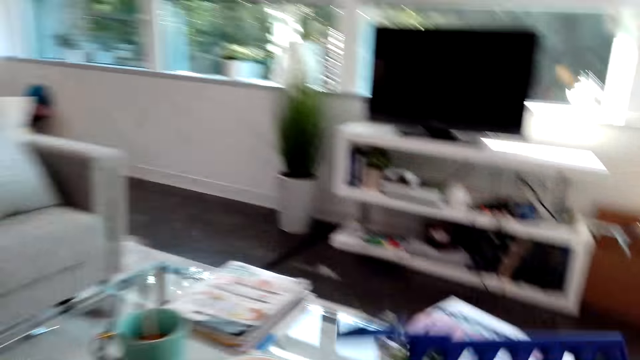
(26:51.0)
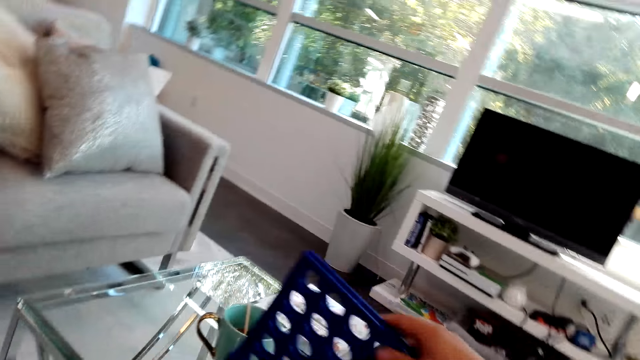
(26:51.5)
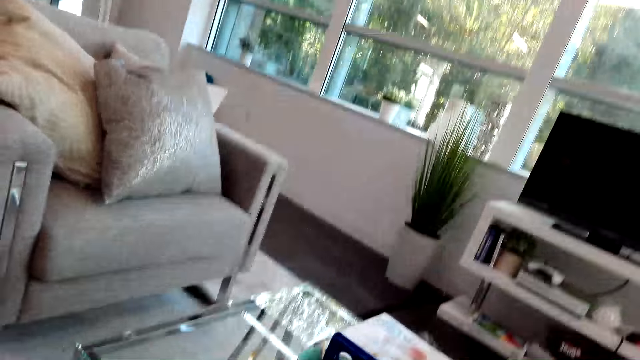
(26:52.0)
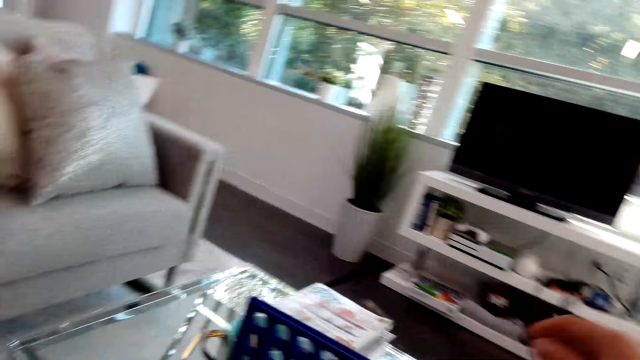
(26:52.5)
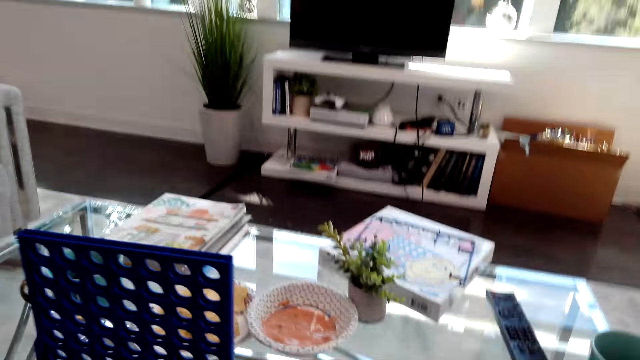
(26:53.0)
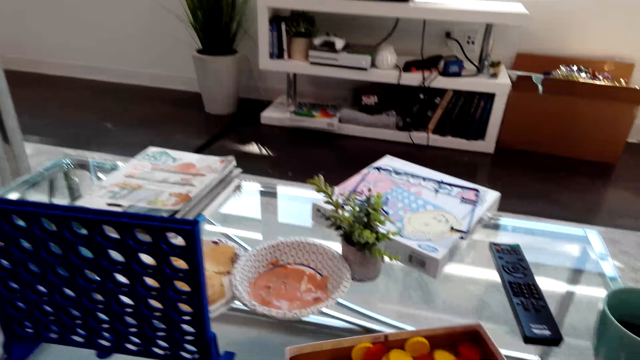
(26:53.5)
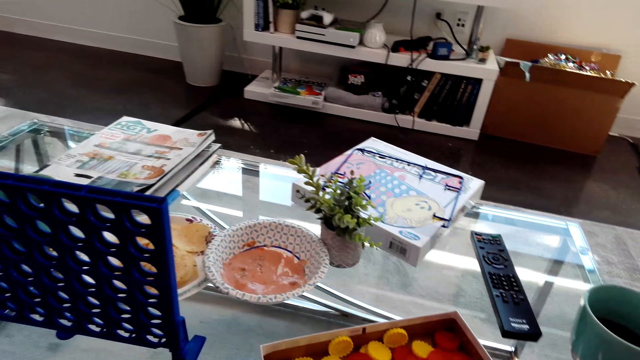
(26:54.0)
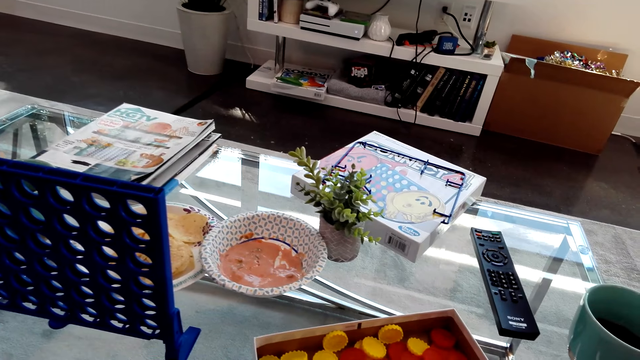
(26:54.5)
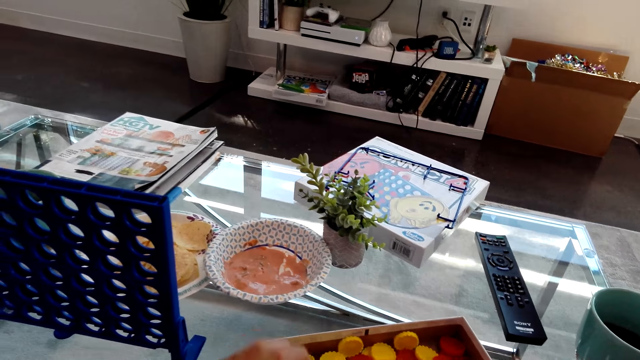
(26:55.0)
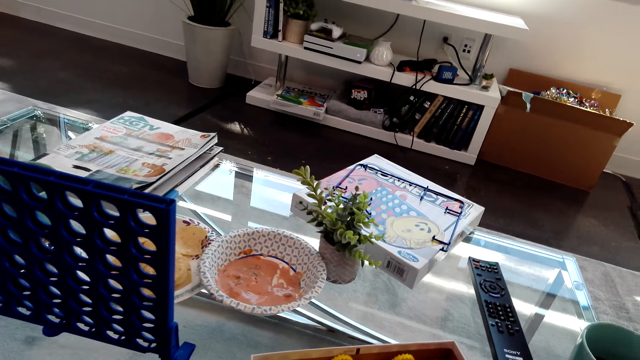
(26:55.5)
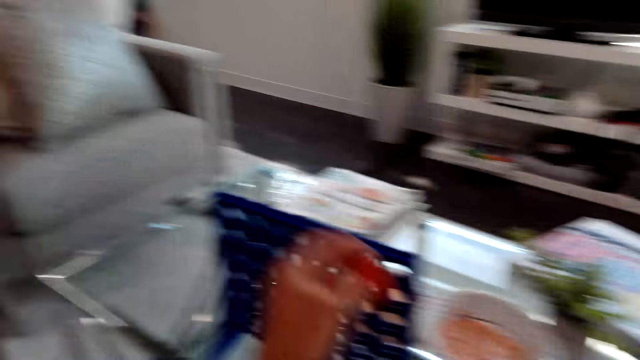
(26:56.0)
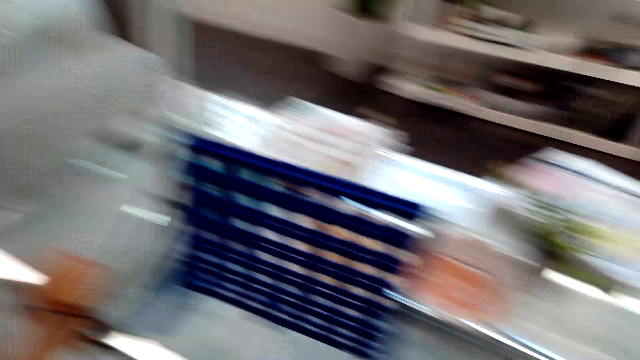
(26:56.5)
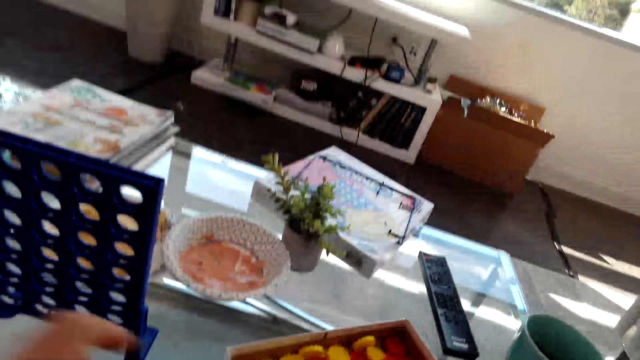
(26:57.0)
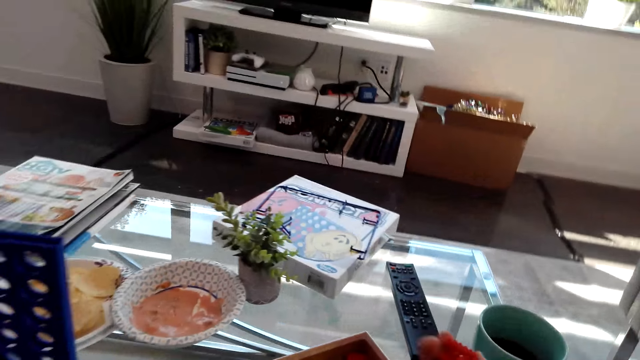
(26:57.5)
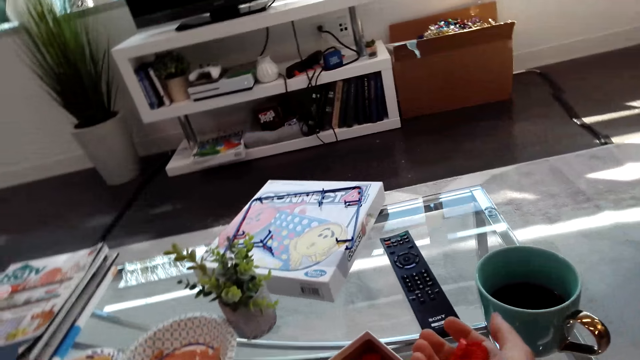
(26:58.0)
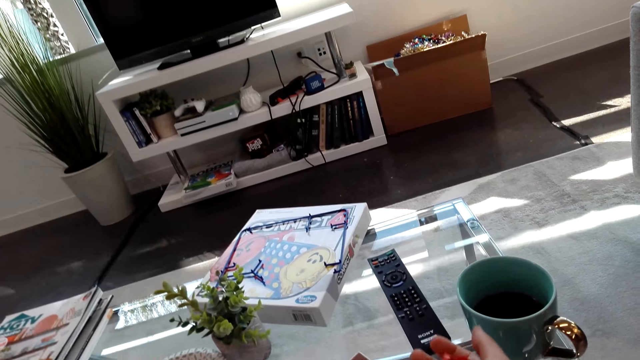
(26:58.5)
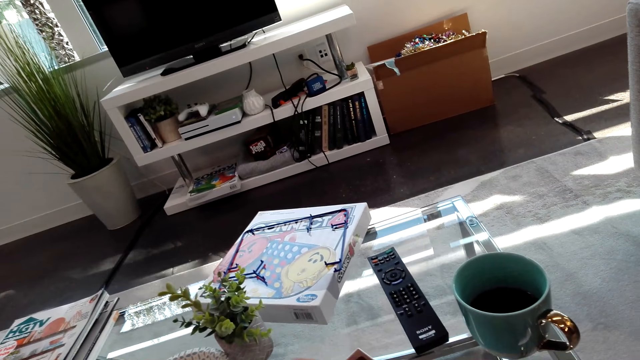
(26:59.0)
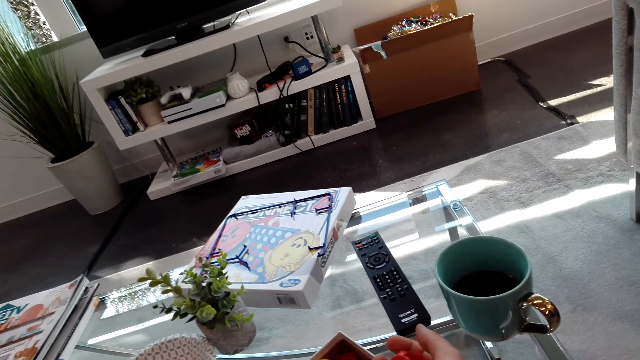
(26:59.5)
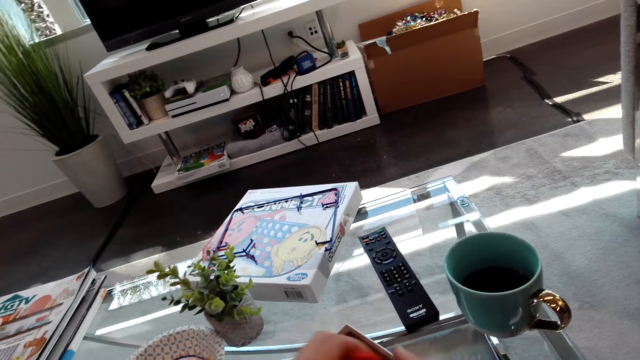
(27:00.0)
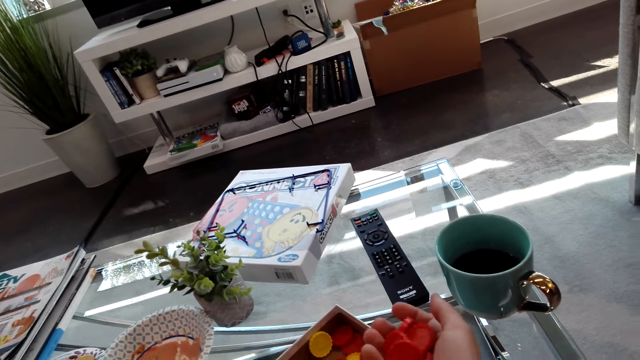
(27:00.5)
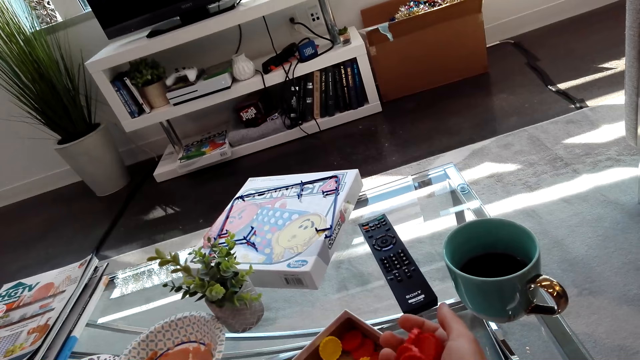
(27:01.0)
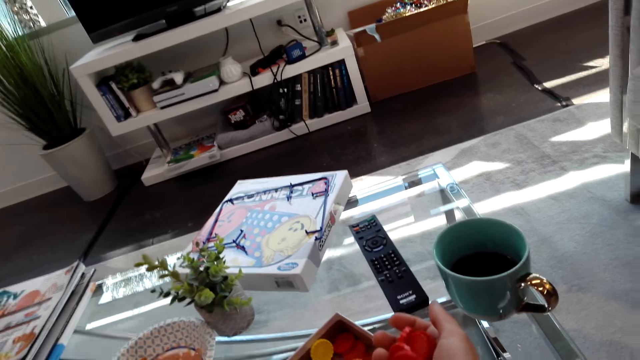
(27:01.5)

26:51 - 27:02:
The camera wearer puts the Connect 4 game board on the table. They pick Connect 4 game coins from the box, put the Connect 4 game coins on the table, and hold the Connect 4 game coins.

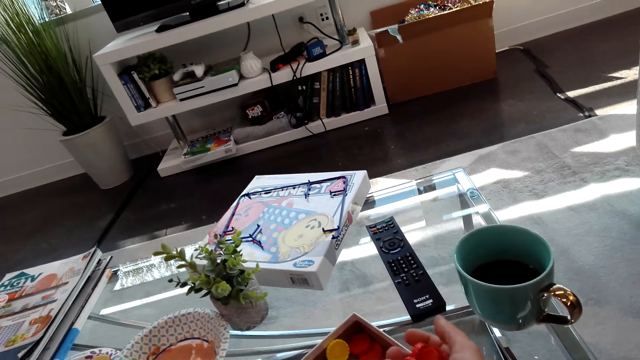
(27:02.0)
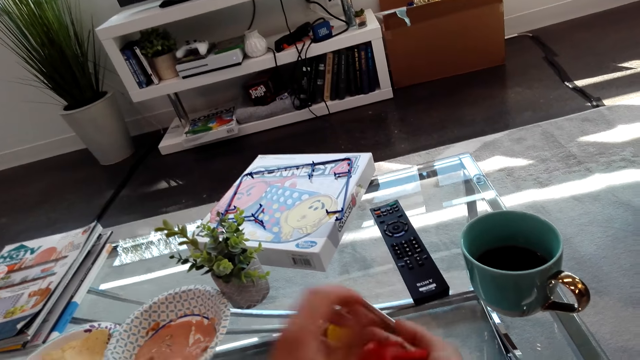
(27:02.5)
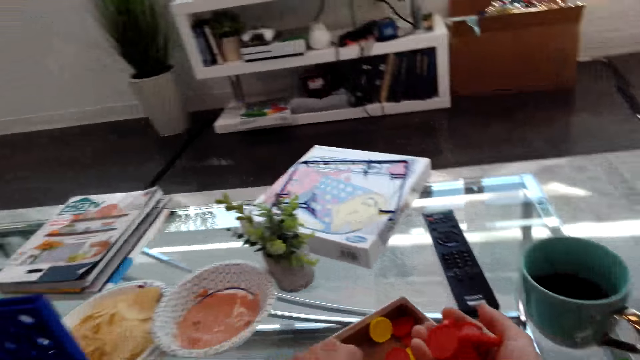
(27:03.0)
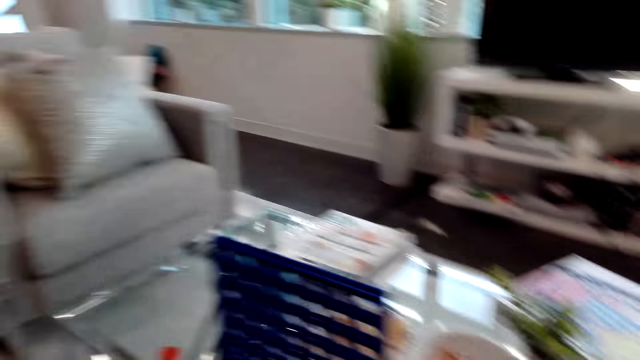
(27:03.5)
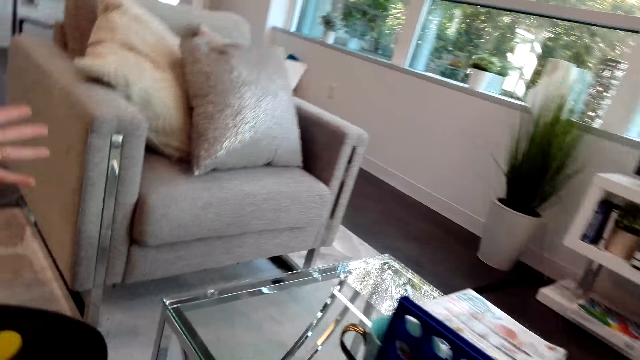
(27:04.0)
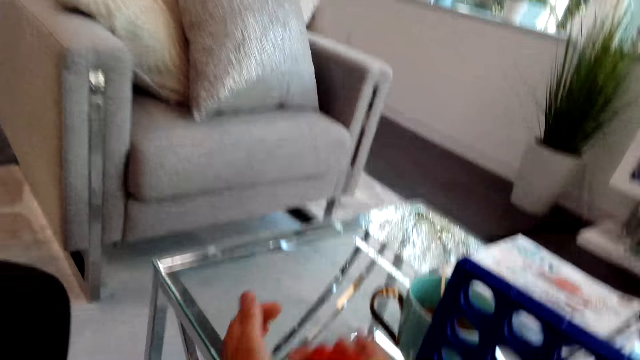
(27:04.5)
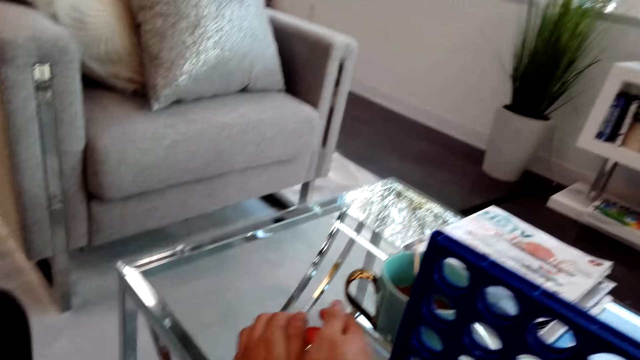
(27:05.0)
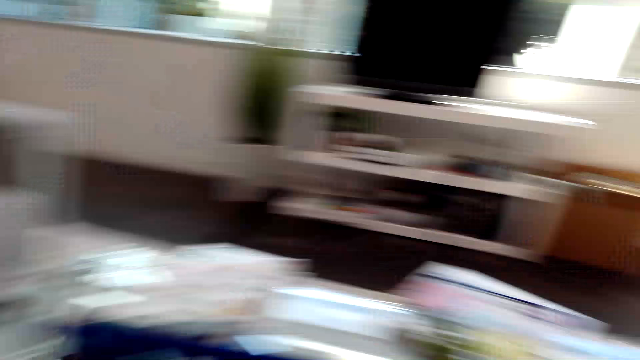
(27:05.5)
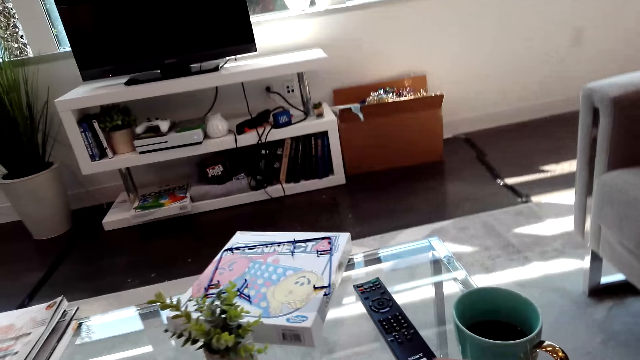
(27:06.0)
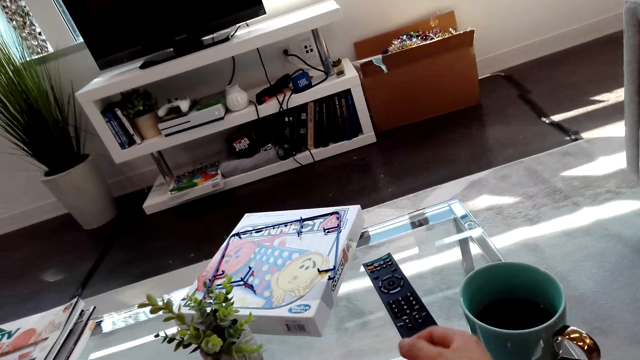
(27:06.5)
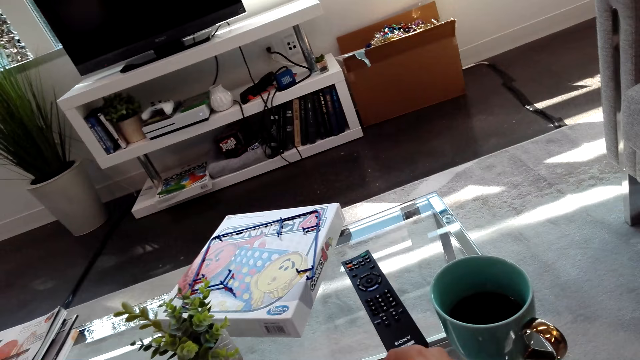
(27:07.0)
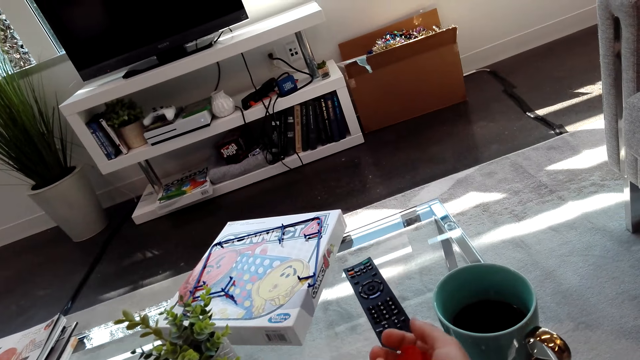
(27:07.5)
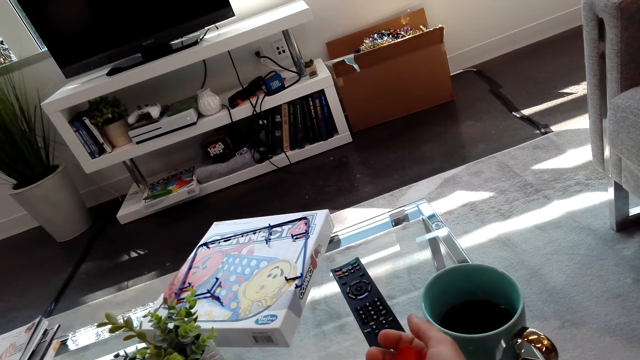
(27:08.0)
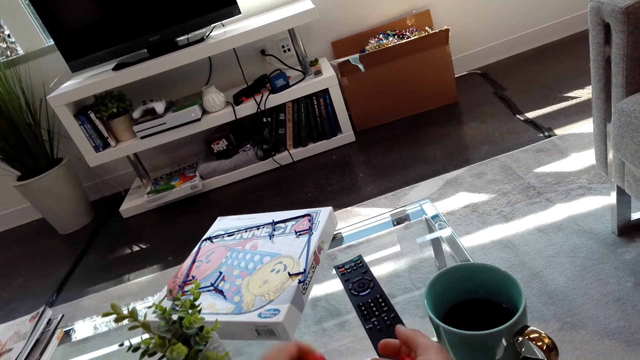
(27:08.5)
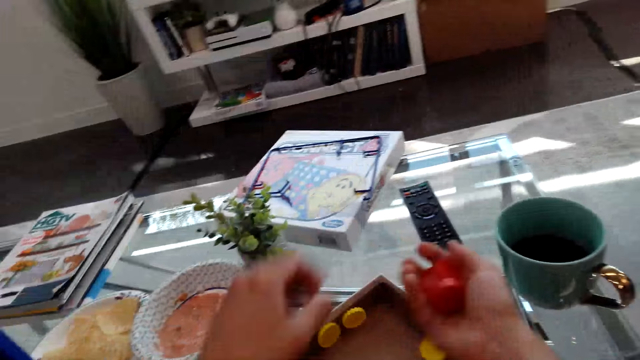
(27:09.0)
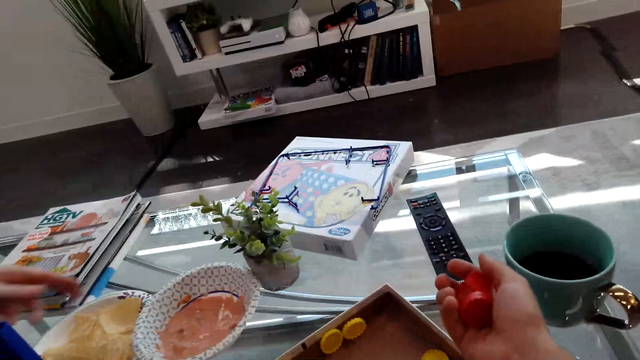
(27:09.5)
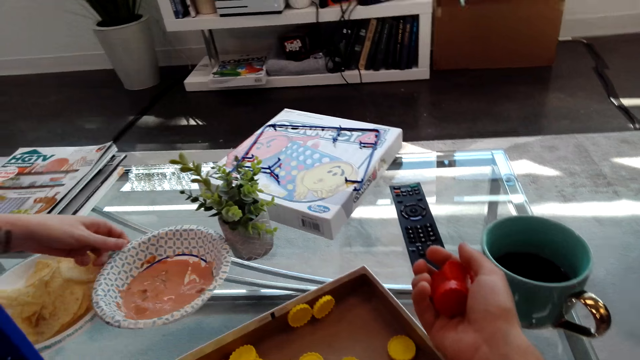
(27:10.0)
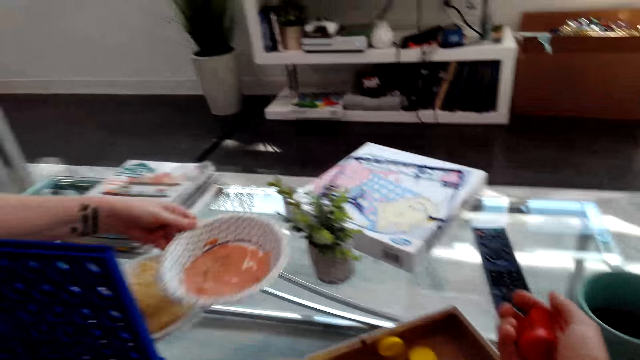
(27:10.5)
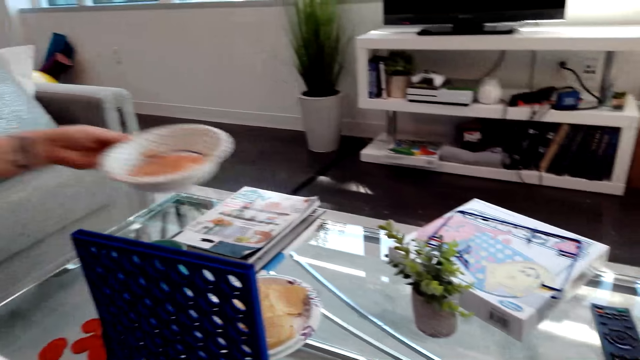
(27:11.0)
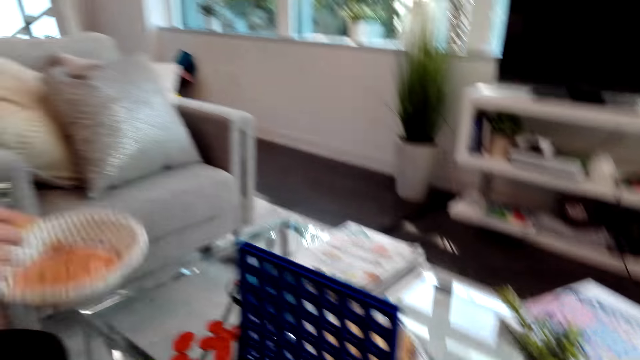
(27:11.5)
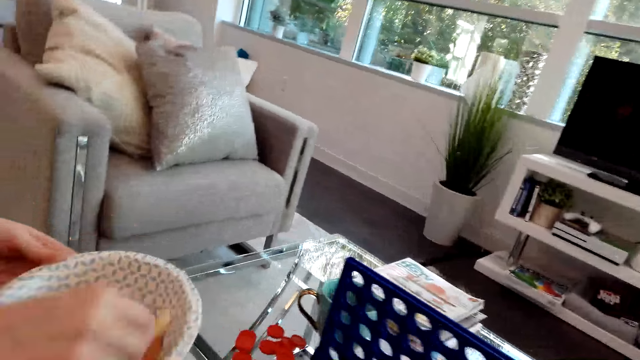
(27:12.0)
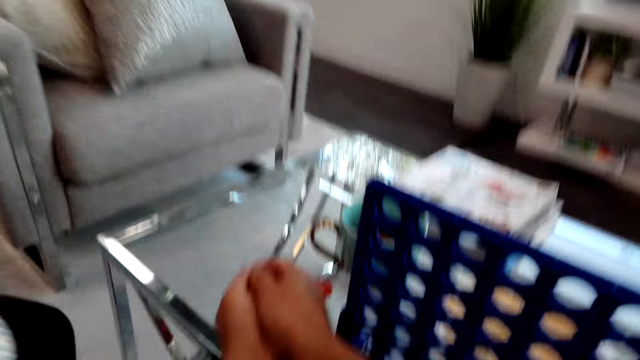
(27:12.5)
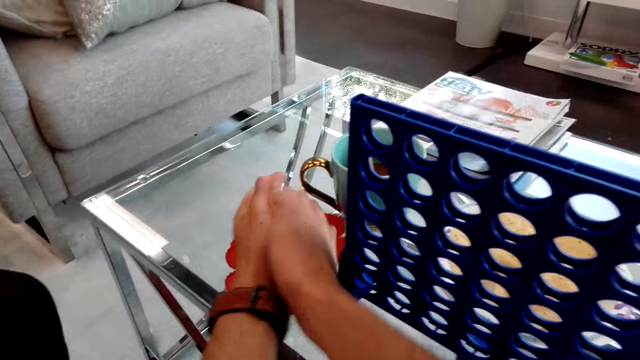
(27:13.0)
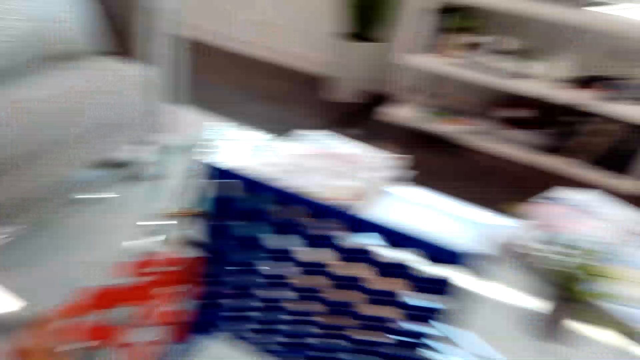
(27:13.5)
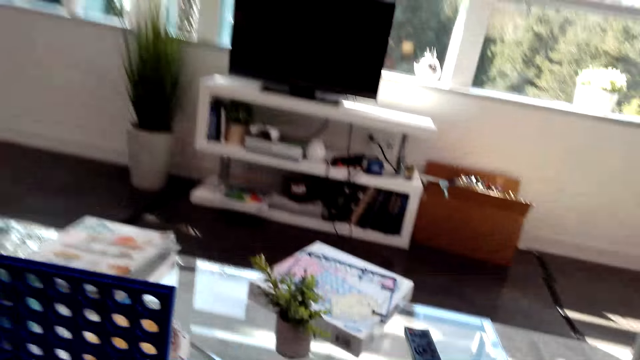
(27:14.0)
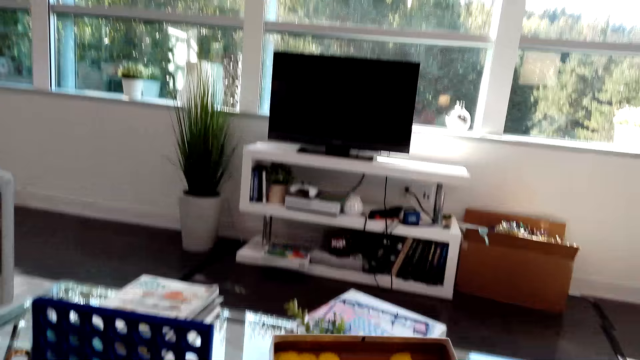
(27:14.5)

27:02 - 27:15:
The camera wearer puts Connect 4 game coins on the table. They look around and pick the Connect 4 game coins from the box. A lady picks a plate from the table. The camera wearer puts the Connect 4 game coins on the table and looks around.
